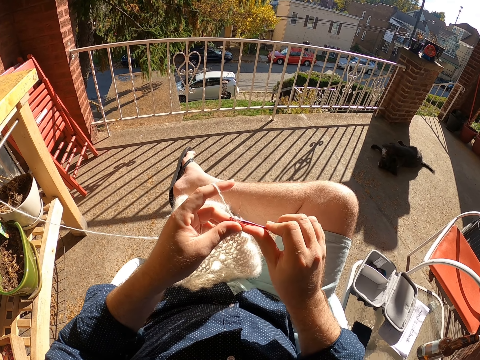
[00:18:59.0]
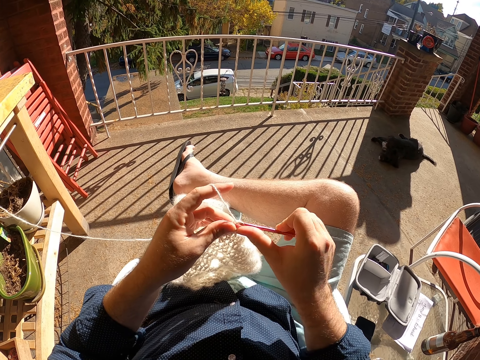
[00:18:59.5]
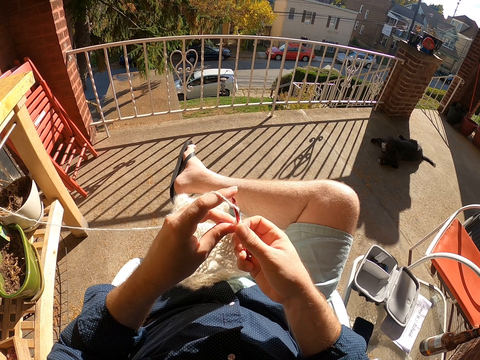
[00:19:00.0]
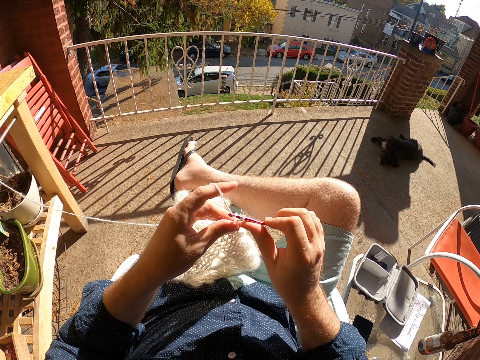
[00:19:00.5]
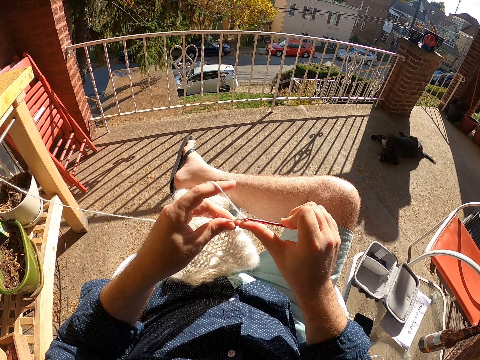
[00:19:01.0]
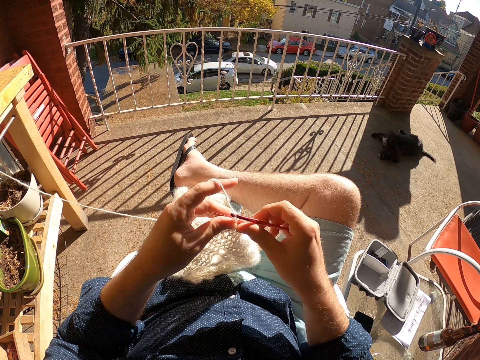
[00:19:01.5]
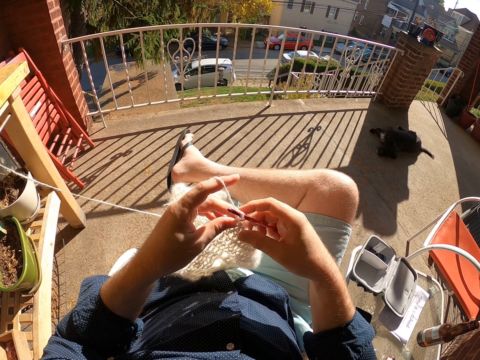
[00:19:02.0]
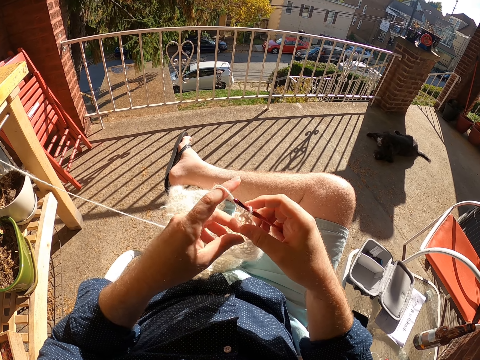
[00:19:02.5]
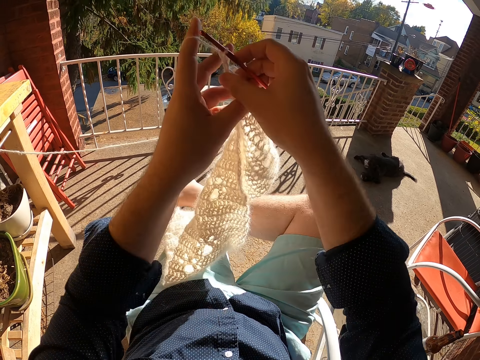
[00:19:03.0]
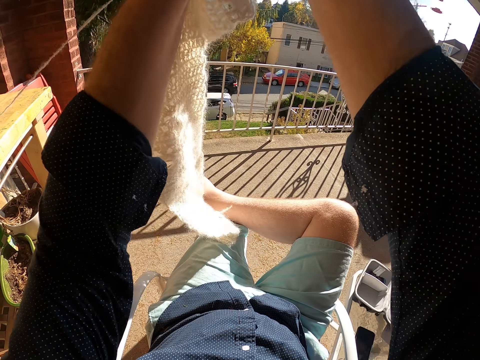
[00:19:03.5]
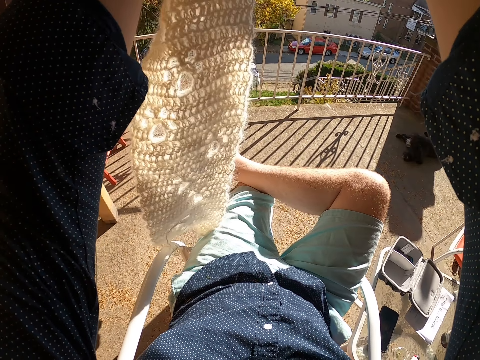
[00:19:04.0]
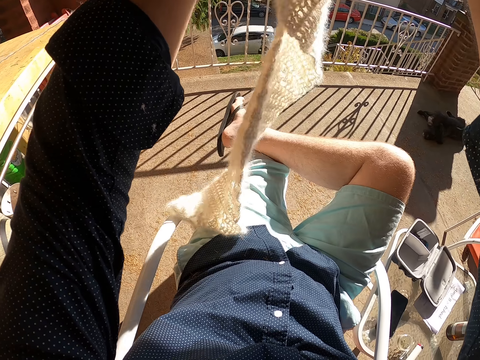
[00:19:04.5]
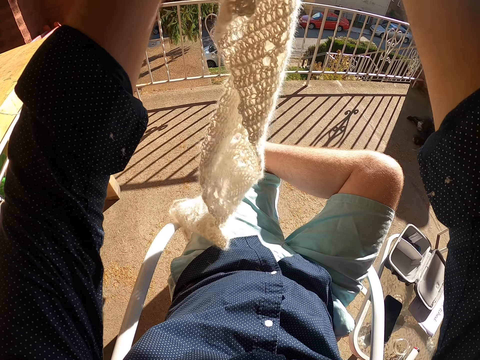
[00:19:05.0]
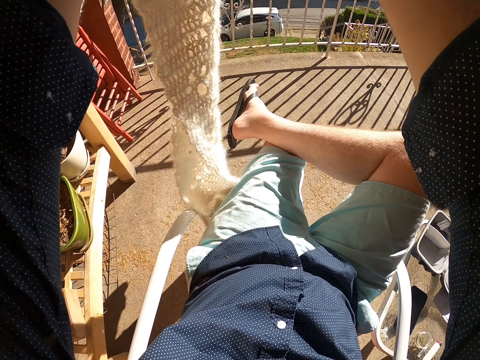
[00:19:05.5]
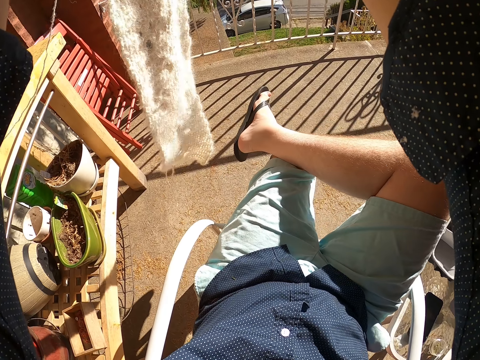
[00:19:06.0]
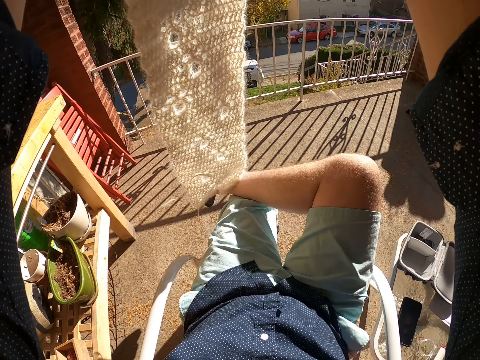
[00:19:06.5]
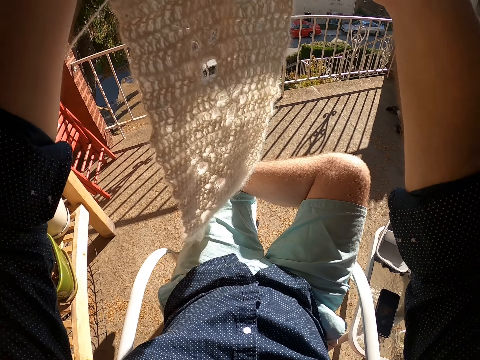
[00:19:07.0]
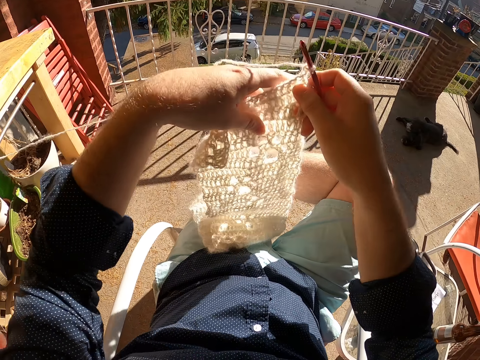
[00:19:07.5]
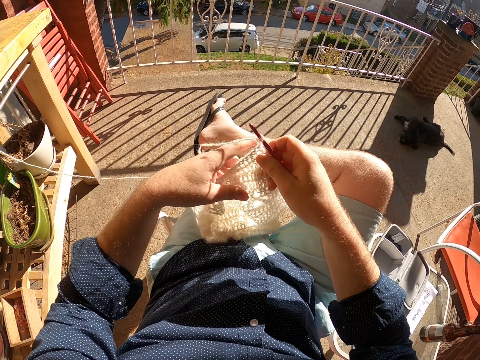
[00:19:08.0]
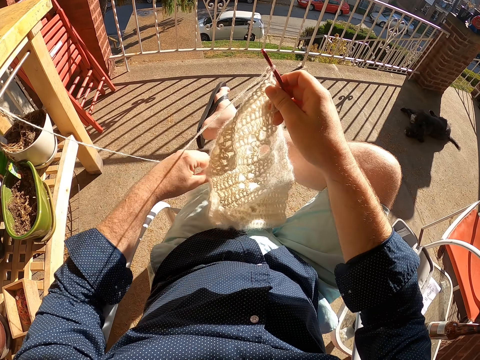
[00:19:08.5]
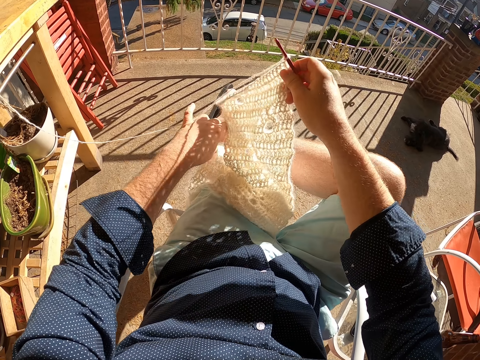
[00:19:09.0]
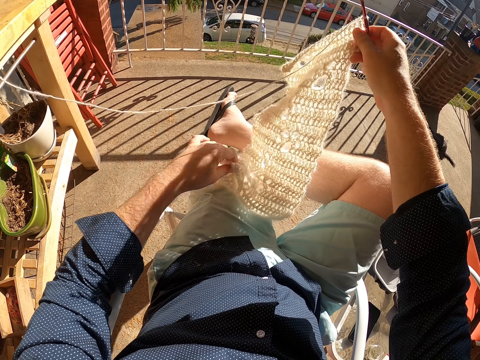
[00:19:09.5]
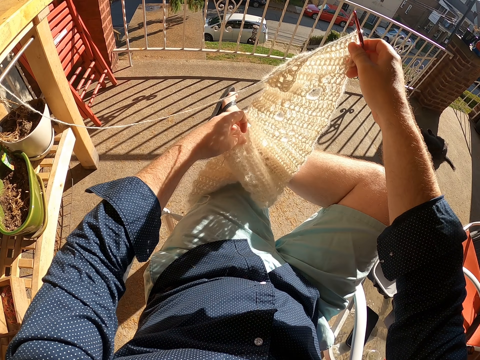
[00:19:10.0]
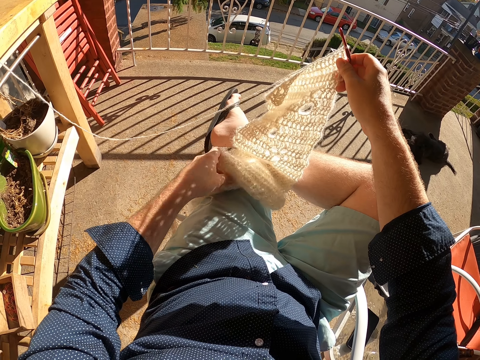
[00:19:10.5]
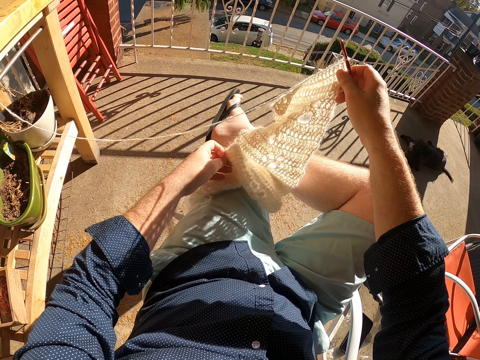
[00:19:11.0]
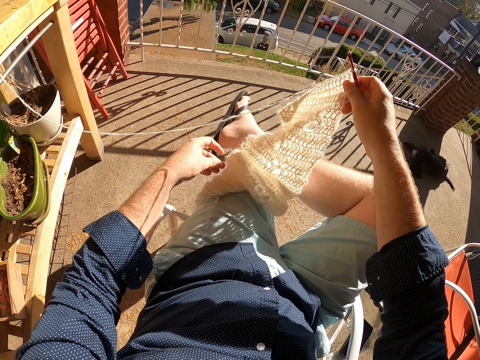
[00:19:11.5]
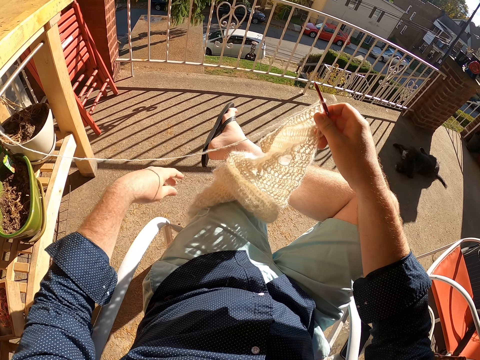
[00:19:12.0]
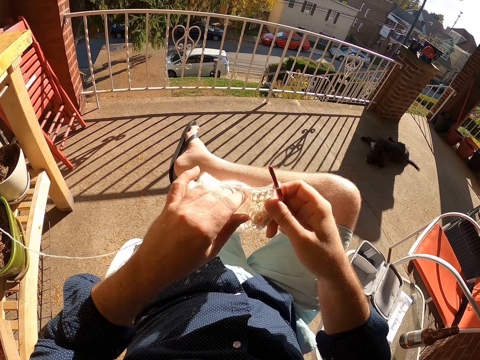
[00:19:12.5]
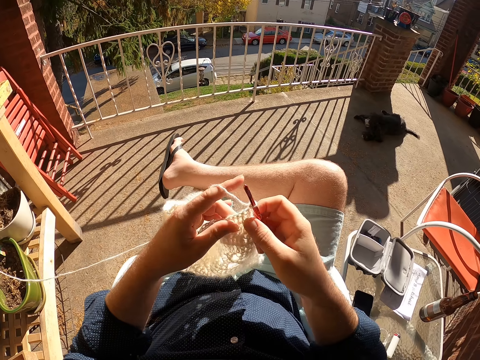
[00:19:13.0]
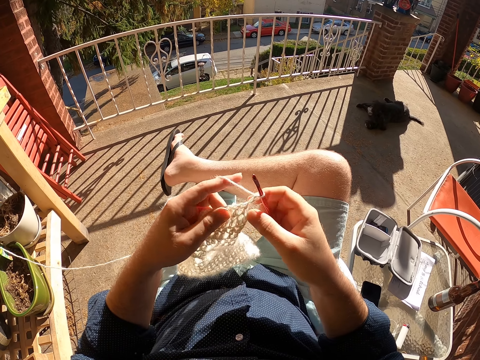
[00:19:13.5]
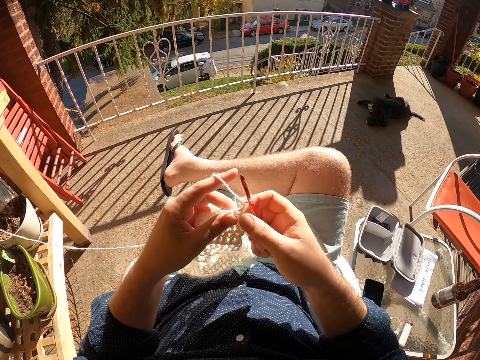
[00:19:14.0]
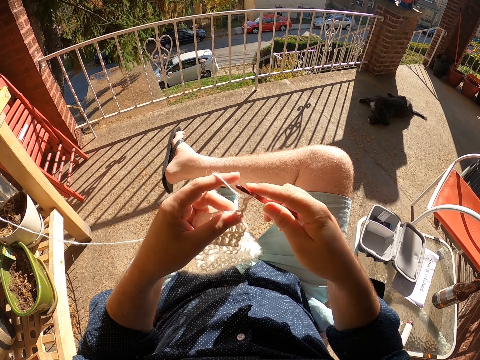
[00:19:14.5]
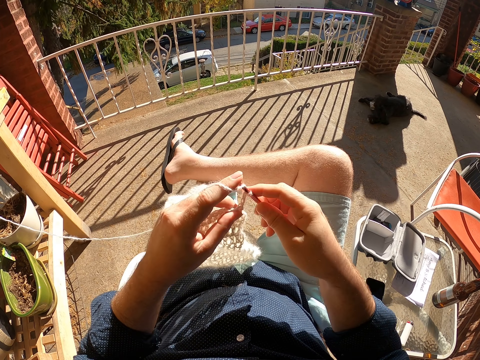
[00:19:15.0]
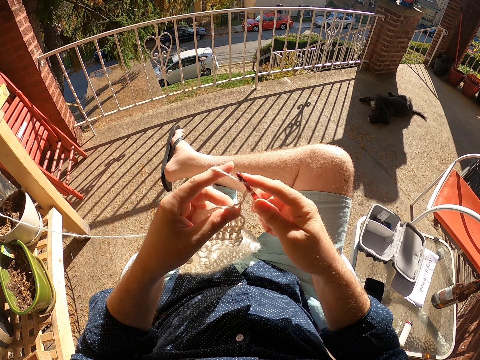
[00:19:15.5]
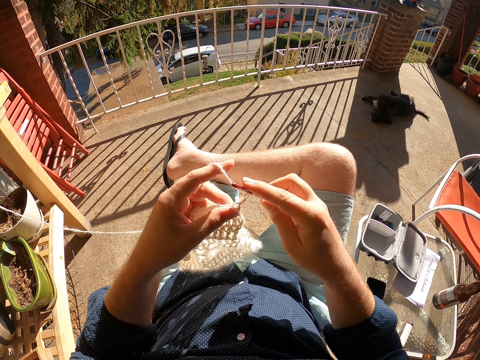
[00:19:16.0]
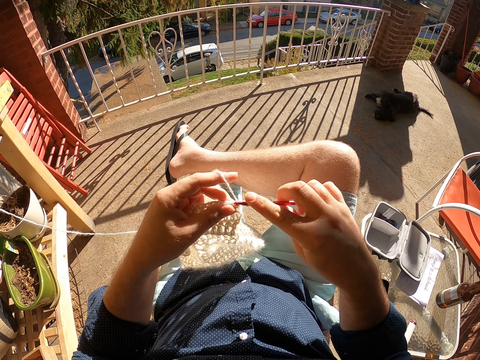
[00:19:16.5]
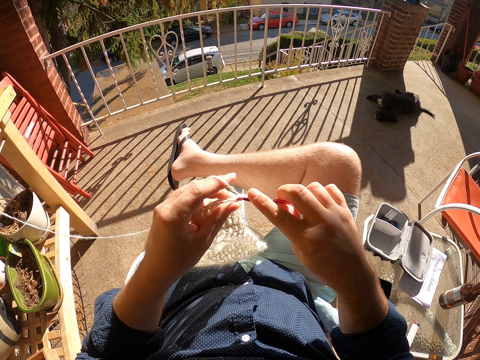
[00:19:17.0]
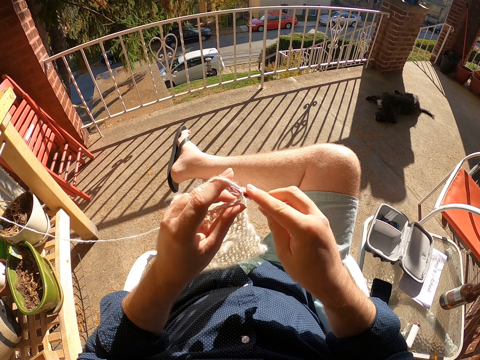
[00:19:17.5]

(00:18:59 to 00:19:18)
The camera wearer raises the yarn craft with both hands. He adjusts the yarn craft with his left hand. He removes dirt from the yarn craft with his left hand. He holds the yarn craft with his left hand. He crochets the yarn craft with the yarn and crochet hook in his right hand.

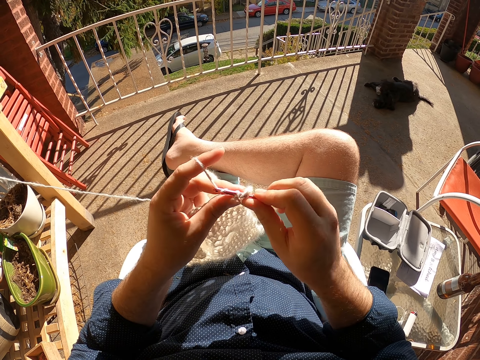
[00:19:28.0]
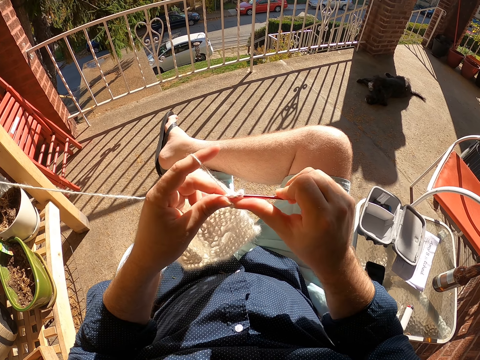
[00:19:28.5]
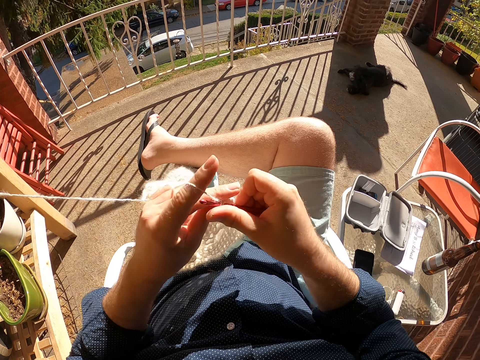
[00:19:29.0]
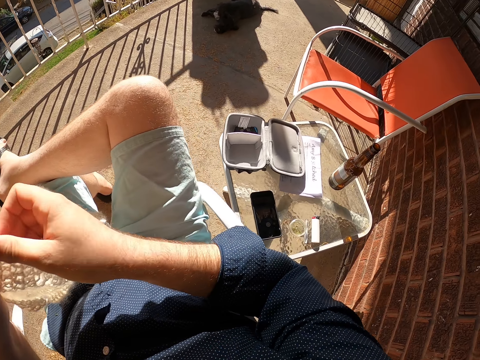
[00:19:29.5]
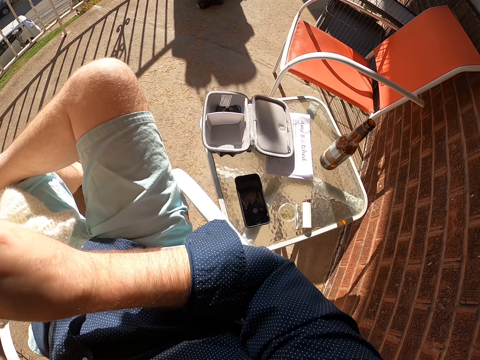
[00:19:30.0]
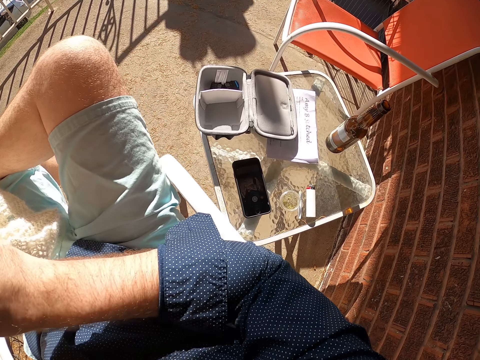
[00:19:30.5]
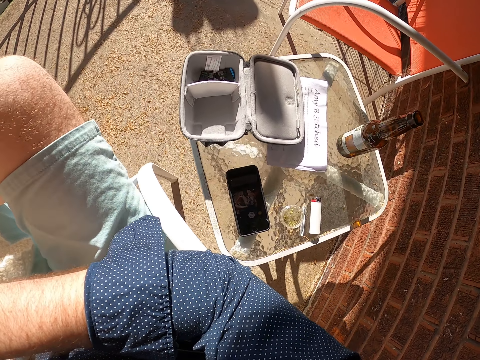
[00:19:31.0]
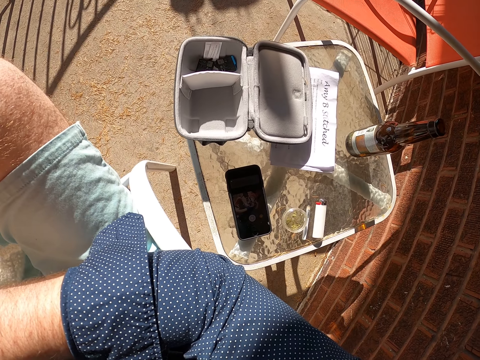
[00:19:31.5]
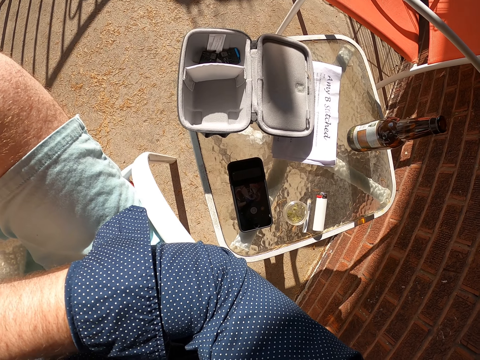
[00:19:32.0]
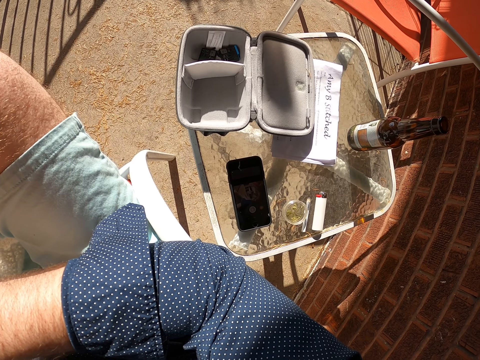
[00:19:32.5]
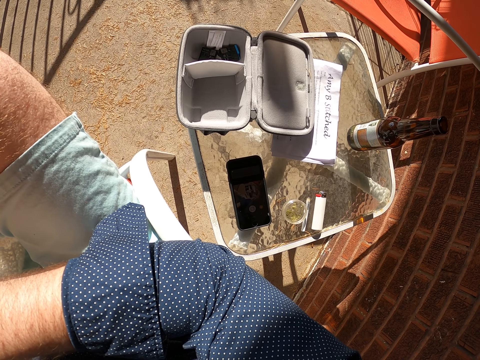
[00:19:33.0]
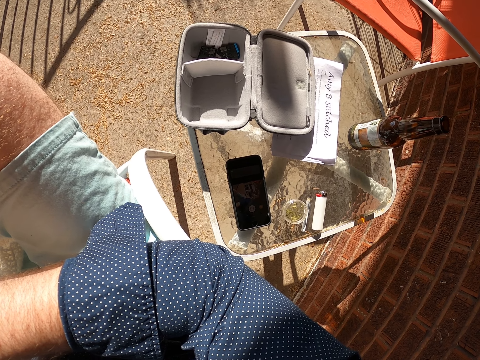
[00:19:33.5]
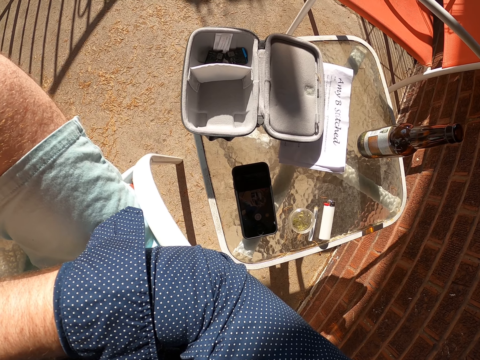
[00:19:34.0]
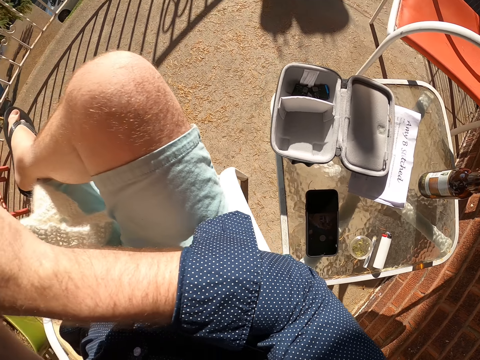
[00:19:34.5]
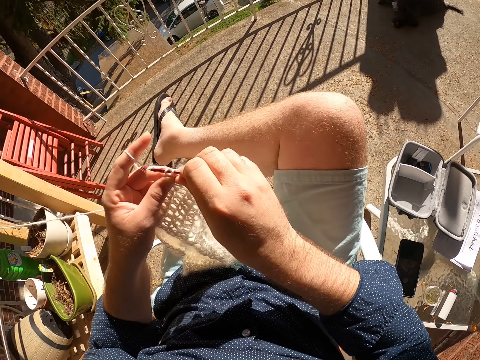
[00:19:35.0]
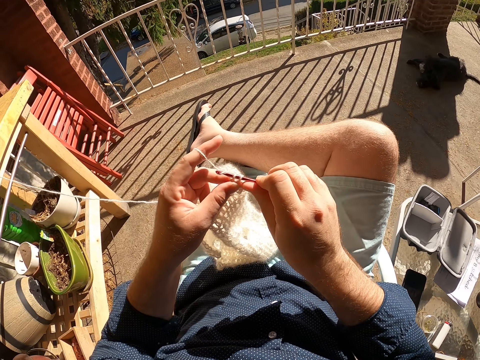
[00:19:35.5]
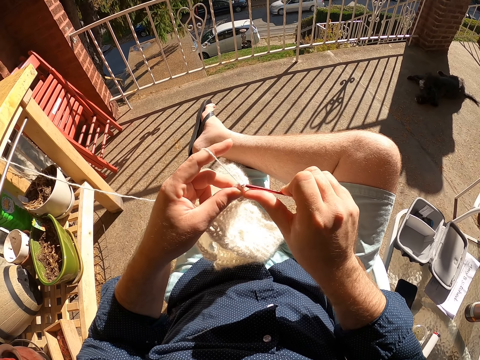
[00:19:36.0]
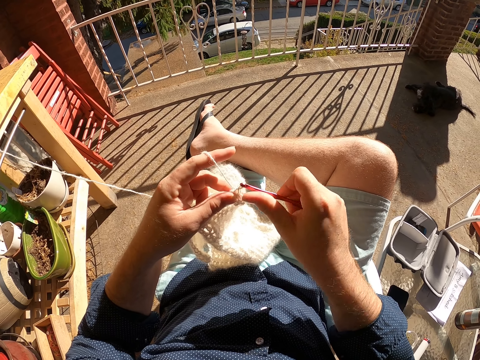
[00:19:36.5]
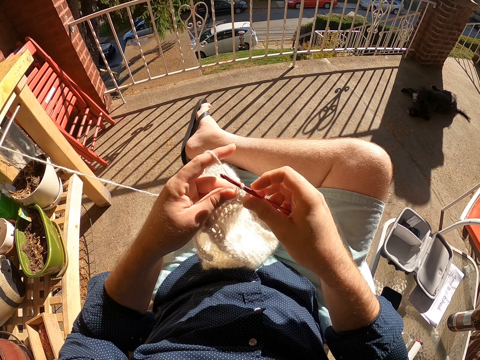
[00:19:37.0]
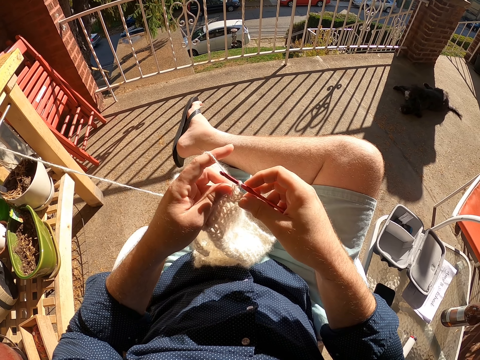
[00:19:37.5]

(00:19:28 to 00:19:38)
The camera wearer looks around. They knit a cloth.
